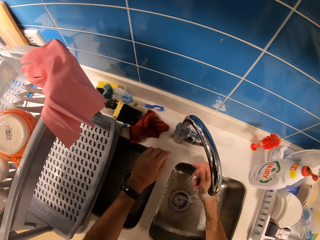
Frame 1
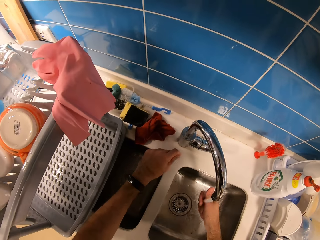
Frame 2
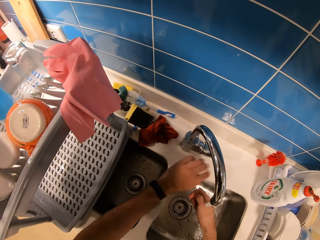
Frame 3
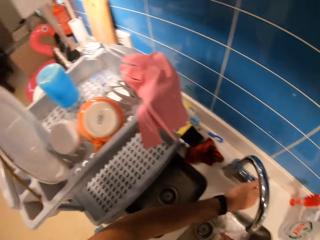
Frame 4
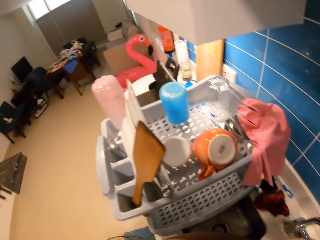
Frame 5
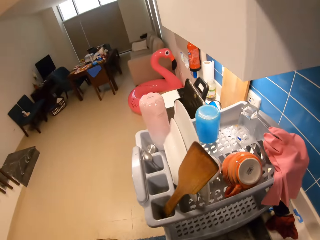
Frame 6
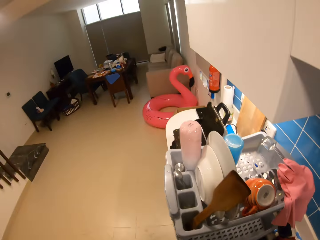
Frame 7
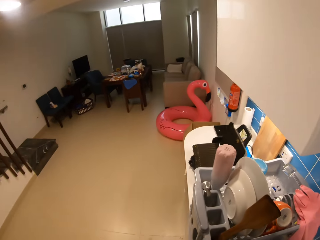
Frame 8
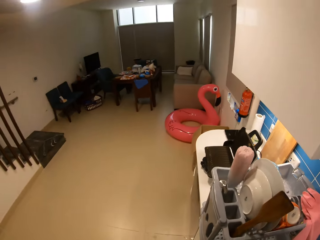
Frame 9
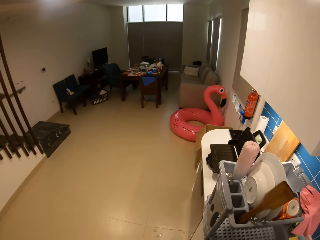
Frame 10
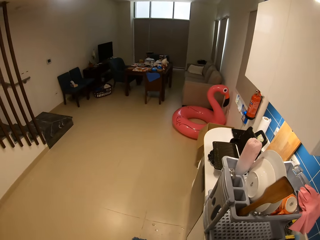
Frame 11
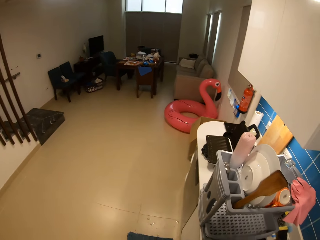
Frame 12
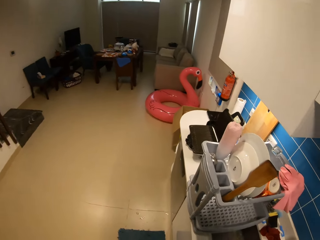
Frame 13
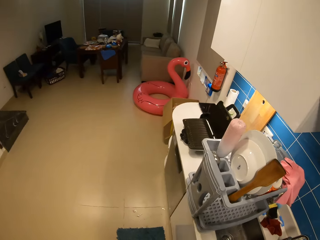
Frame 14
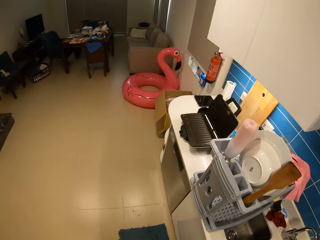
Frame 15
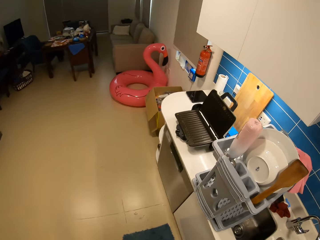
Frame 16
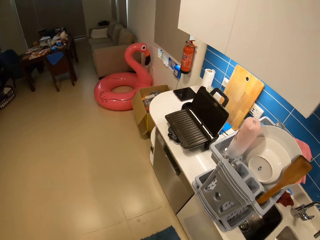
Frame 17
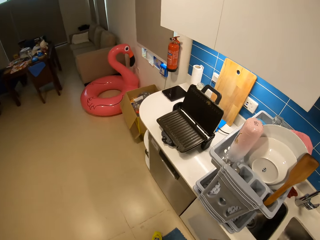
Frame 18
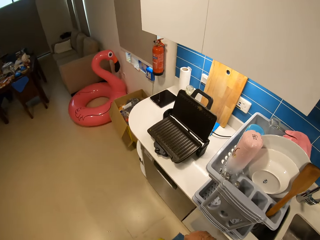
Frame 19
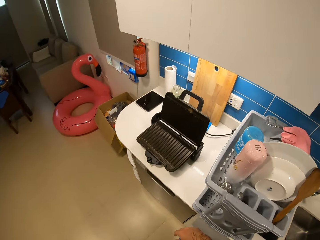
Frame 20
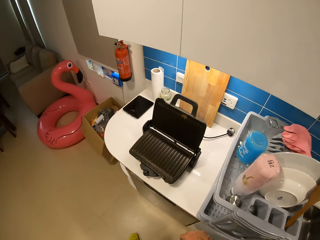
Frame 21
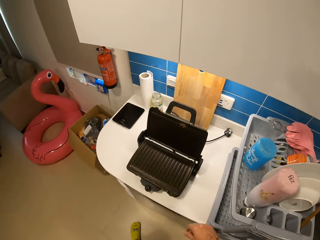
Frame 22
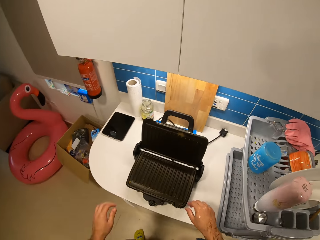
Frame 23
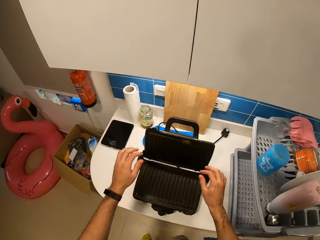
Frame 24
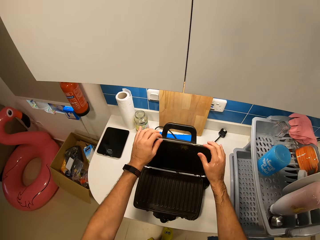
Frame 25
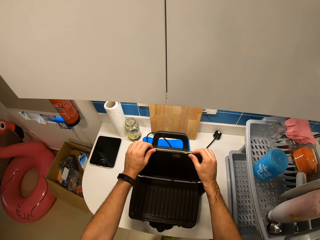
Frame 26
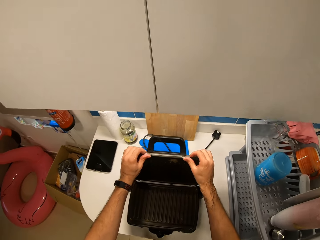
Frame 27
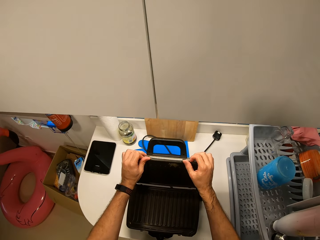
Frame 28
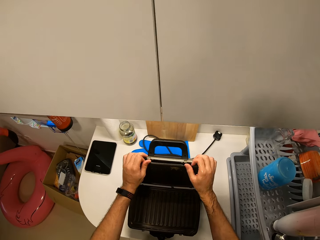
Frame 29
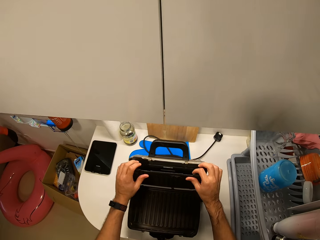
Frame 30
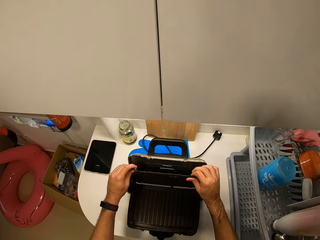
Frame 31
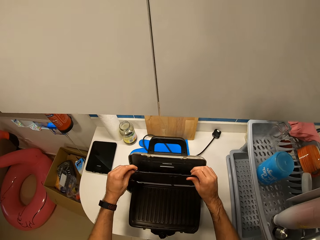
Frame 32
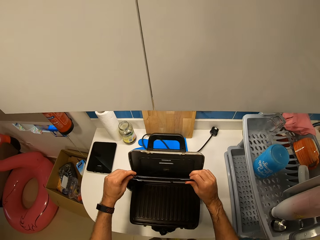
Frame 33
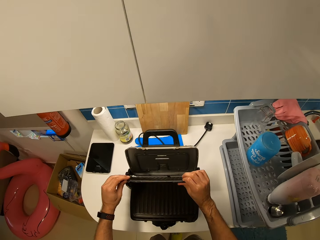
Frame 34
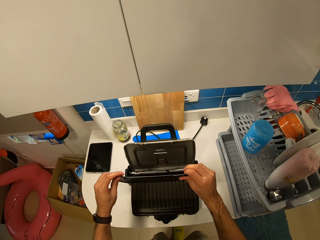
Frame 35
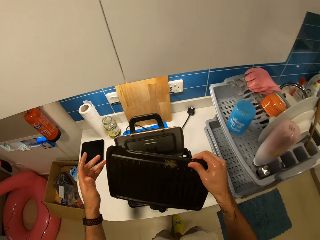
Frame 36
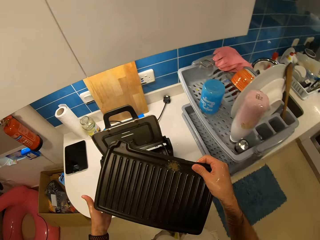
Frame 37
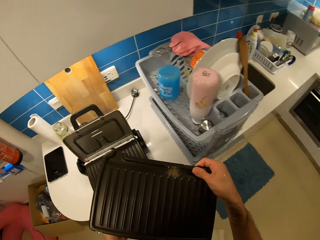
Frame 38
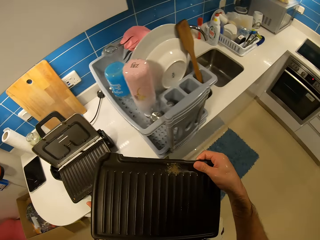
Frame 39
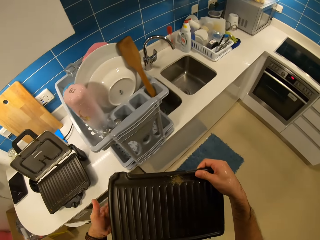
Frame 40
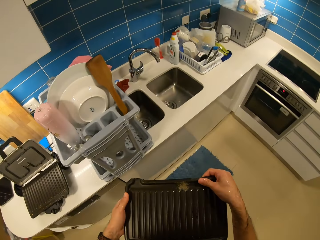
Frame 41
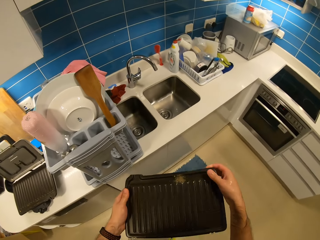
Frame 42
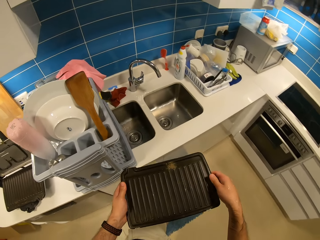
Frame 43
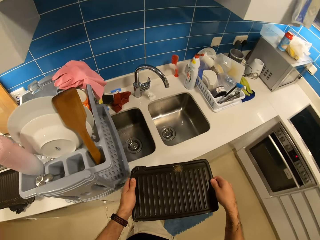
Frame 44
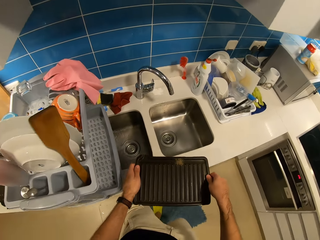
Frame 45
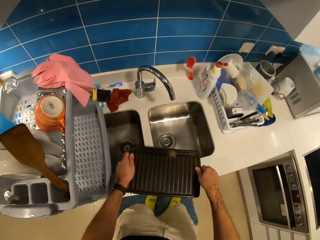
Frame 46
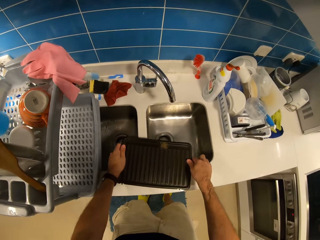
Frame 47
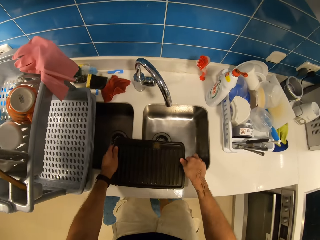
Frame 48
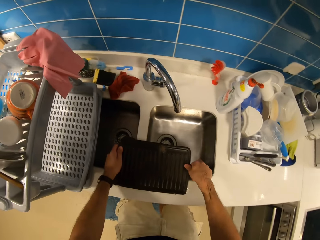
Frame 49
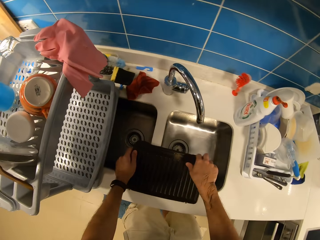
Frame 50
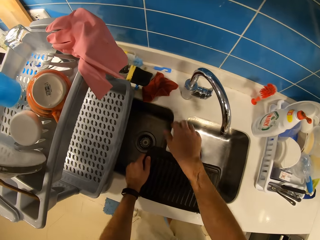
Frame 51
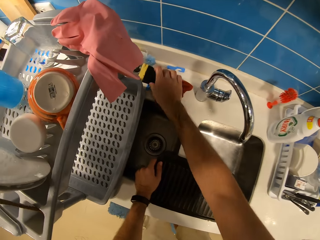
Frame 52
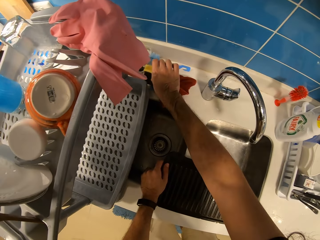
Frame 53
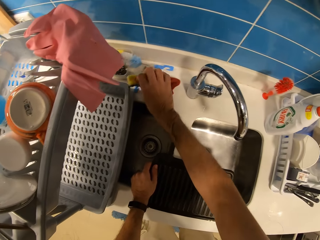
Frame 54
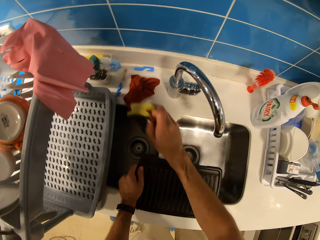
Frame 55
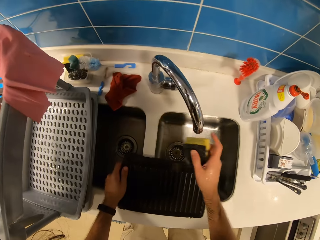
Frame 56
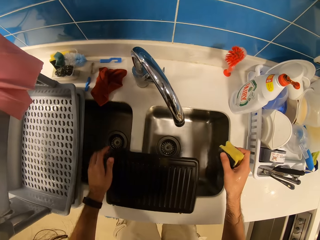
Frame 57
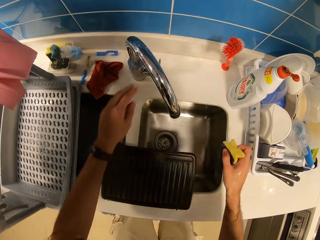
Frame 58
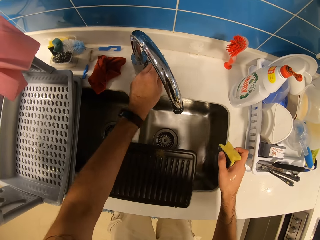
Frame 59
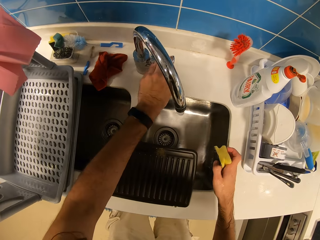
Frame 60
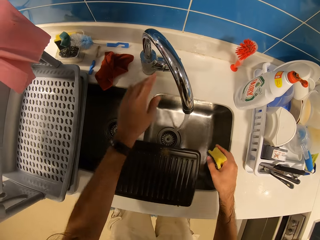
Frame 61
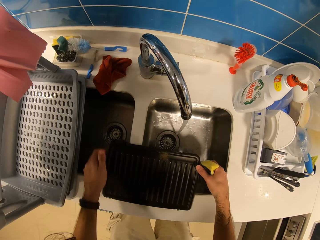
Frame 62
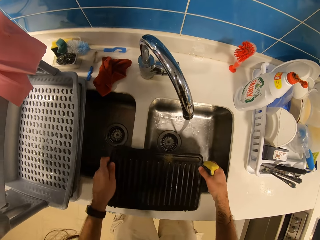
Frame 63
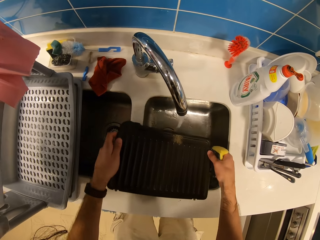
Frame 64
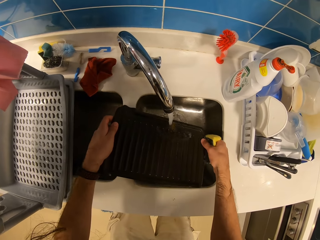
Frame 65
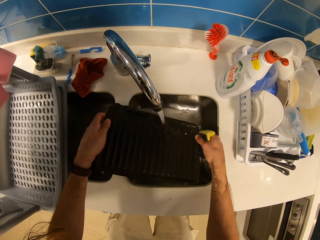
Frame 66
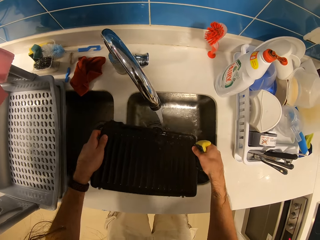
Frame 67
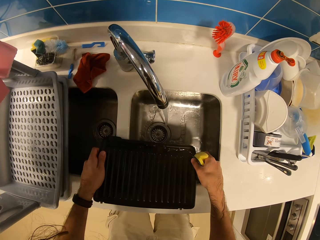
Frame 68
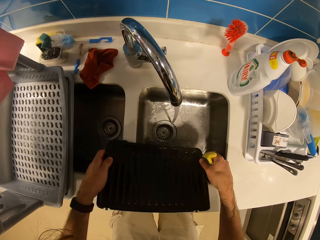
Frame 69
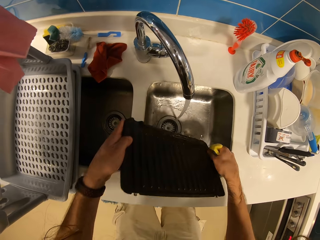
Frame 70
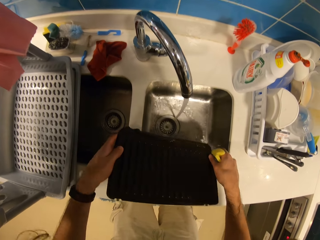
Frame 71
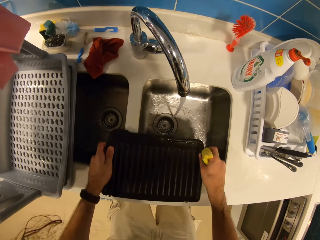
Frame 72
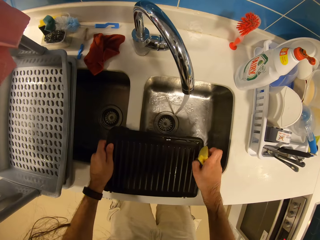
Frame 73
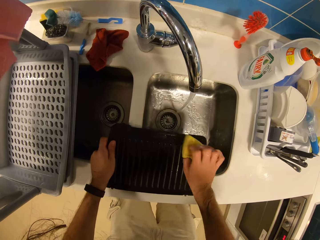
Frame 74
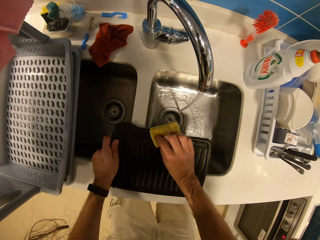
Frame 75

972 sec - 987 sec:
The camera wearer closes the tap water. They look around the house. They walk to the grill pan. They remove the tray from the grill pan. They walk to the sink. They place the tray on the sink. They pick up the sponge scrub from the counter. They turn on the tap. They pick up an object. They run water on the tray.

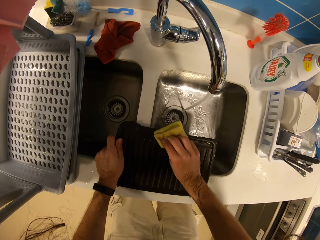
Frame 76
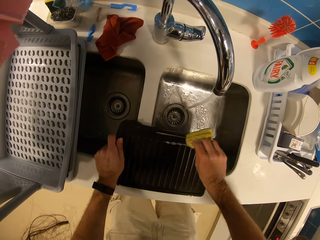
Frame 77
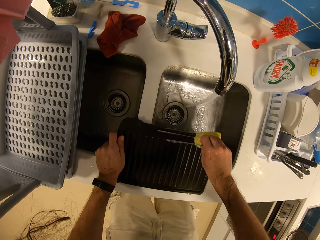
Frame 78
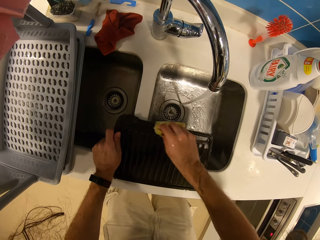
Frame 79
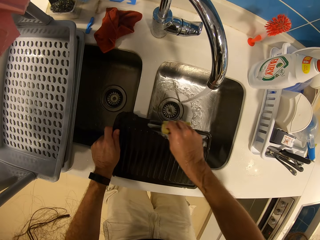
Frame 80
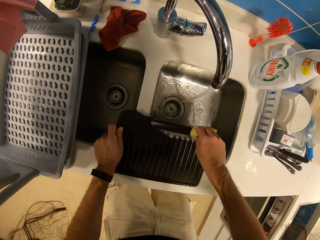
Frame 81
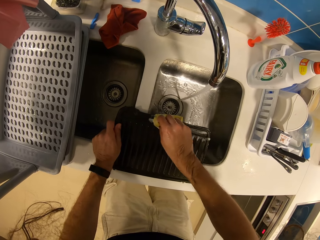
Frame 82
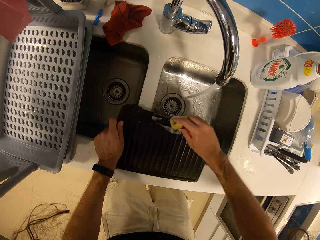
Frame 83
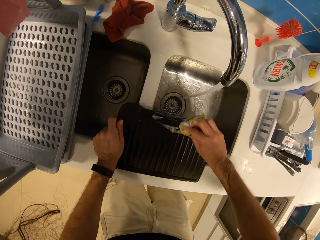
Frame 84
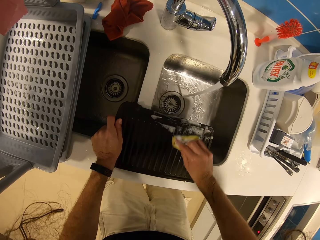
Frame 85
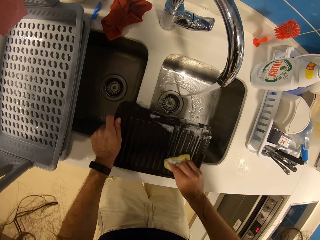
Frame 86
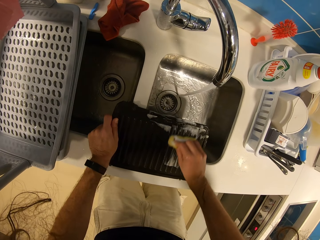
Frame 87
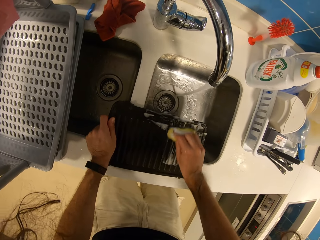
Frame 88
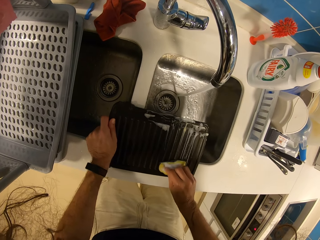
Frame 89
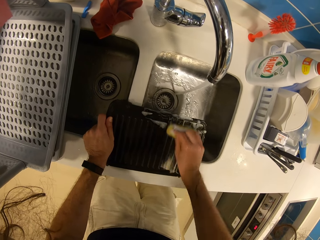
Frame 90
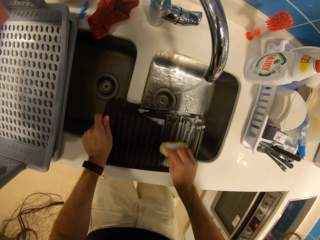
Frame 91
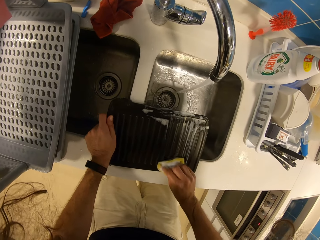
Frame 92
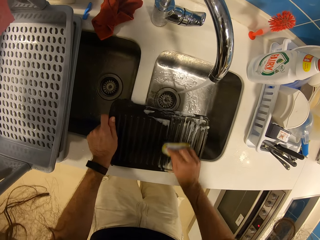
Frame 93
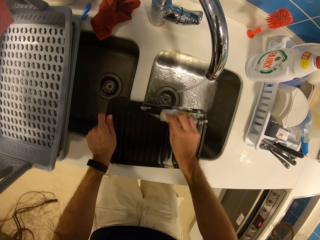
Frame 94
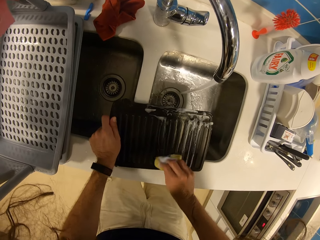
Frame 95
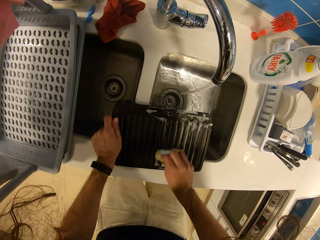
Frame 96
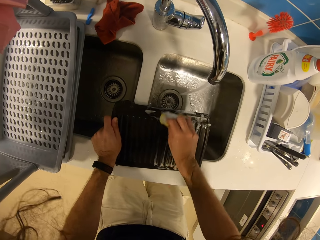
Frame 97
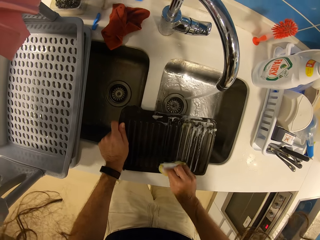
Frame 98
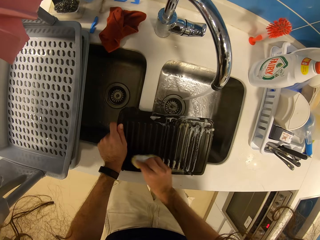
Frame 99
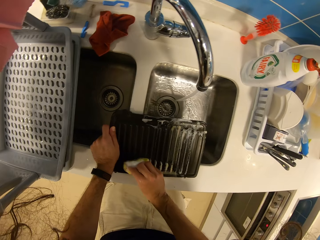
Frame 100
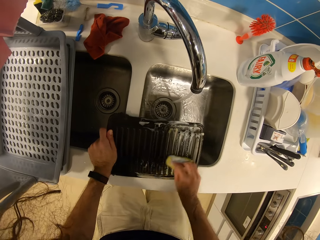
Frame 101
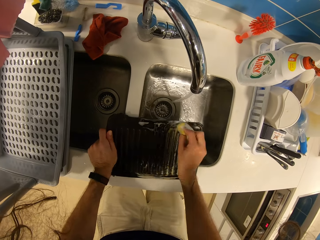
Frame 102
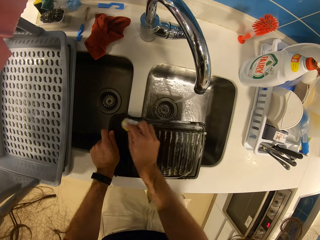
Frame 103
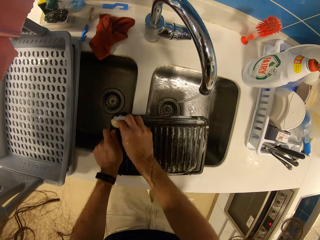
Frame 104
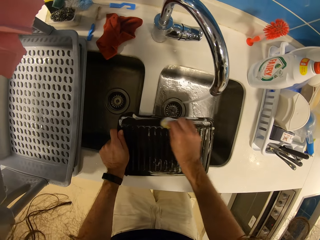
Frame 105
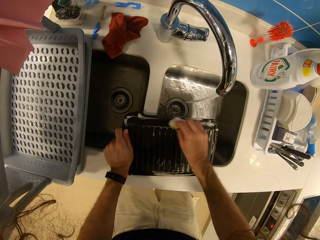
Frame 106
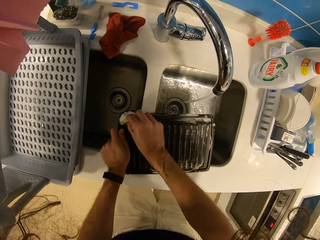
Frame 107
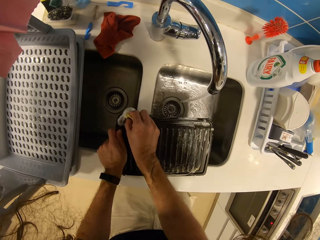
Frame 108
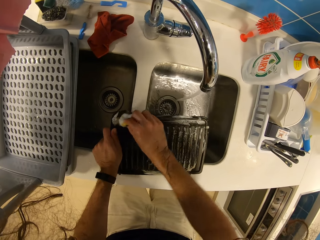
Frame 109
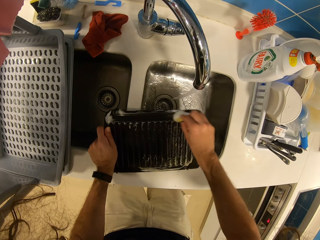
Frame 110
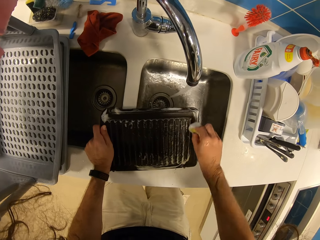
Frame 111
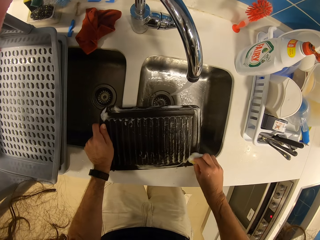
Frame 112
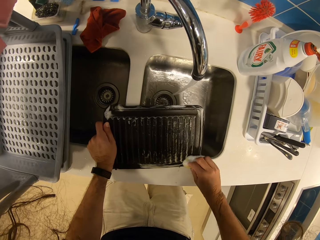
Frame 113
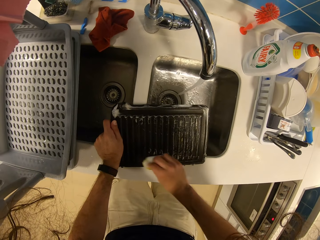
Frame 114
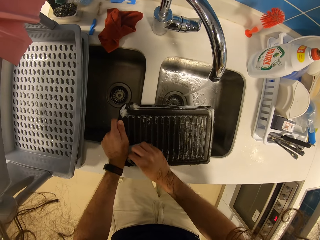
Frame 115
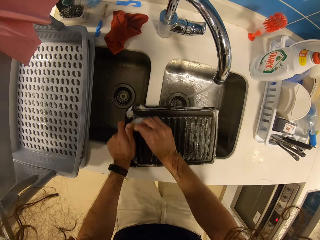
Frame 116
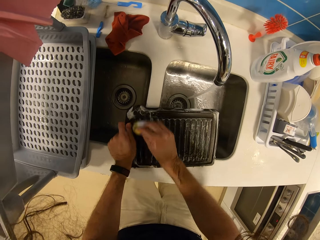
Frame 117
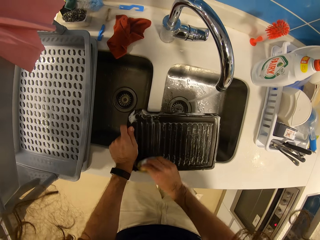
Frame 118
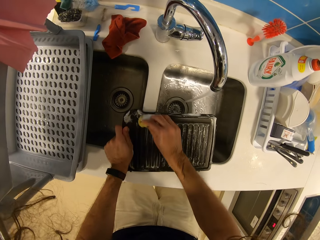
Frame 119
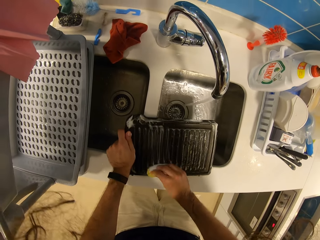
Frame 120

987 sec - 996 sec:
The camera wearer washes the tray with the sponge.
